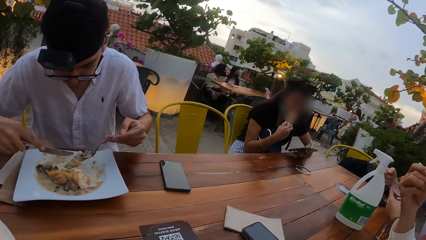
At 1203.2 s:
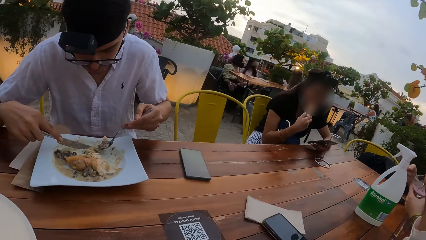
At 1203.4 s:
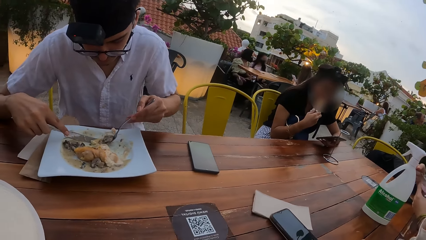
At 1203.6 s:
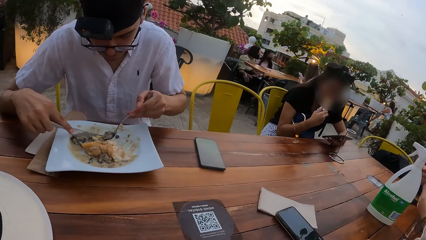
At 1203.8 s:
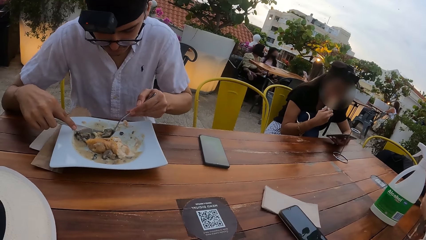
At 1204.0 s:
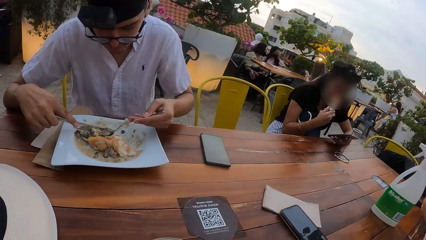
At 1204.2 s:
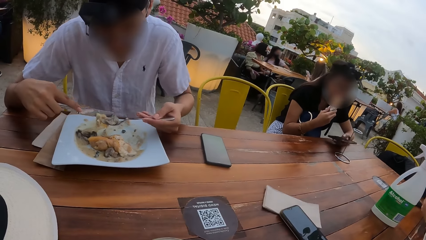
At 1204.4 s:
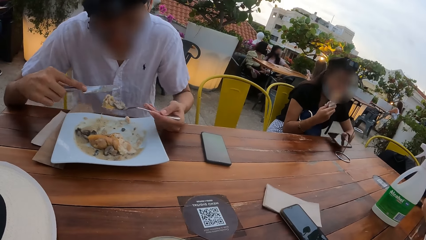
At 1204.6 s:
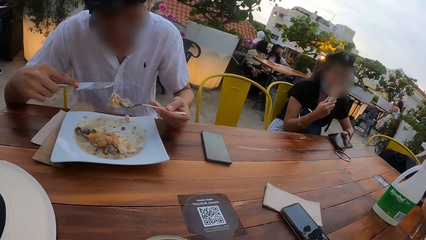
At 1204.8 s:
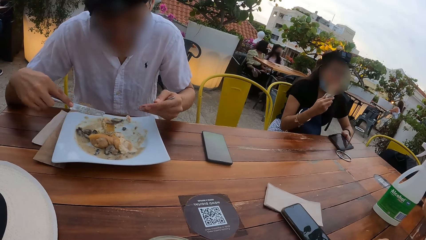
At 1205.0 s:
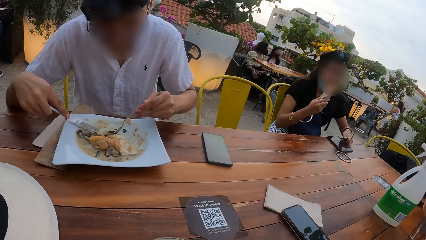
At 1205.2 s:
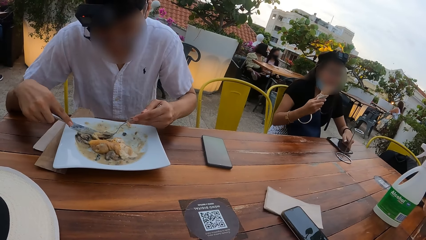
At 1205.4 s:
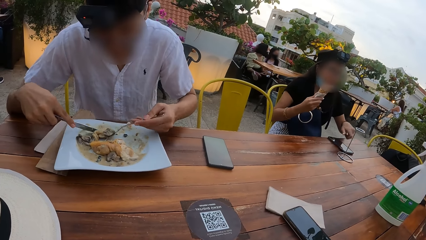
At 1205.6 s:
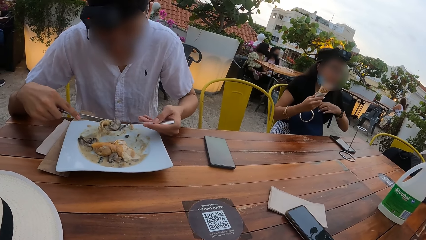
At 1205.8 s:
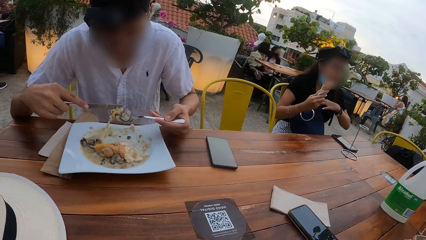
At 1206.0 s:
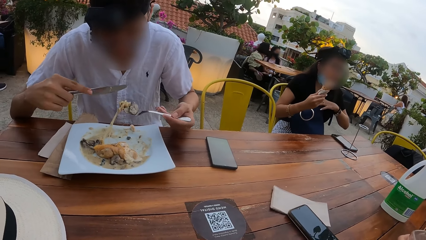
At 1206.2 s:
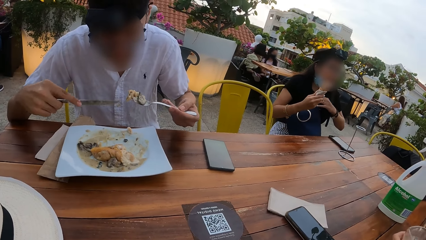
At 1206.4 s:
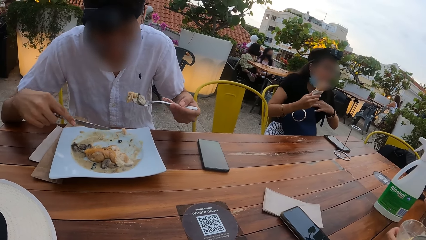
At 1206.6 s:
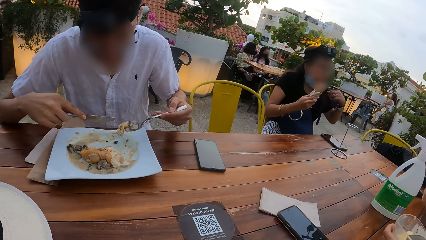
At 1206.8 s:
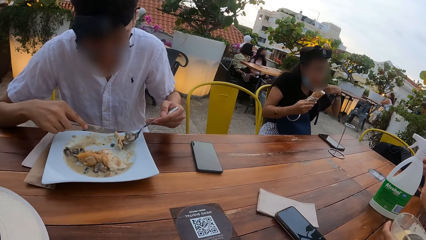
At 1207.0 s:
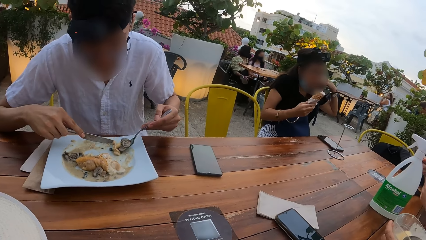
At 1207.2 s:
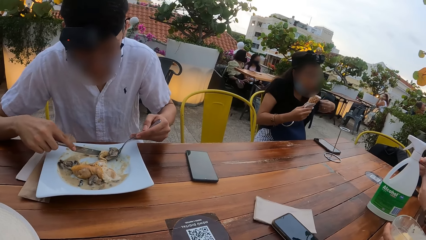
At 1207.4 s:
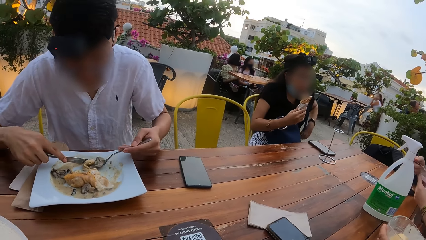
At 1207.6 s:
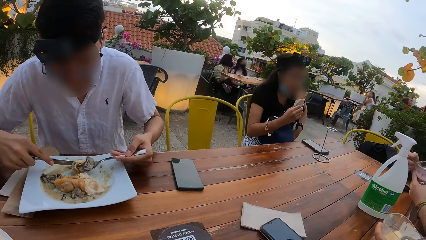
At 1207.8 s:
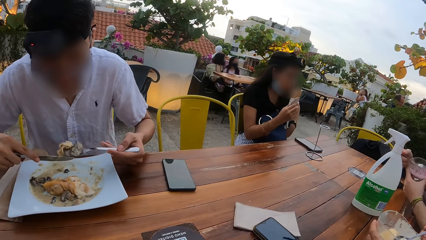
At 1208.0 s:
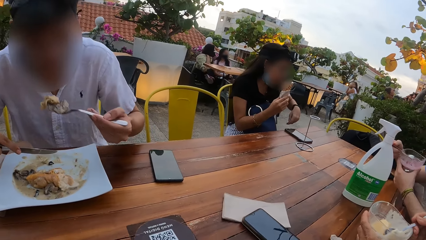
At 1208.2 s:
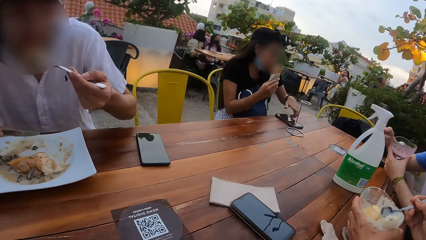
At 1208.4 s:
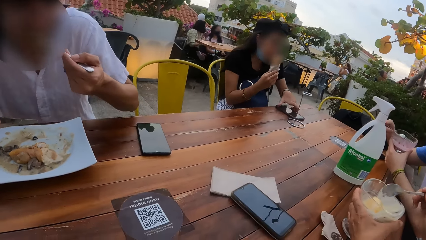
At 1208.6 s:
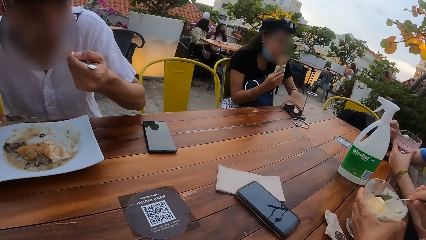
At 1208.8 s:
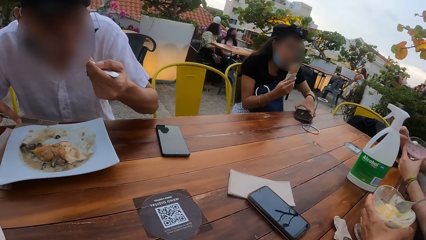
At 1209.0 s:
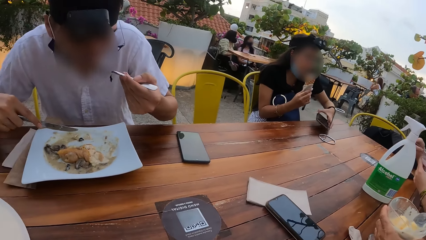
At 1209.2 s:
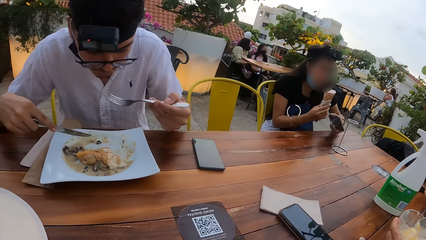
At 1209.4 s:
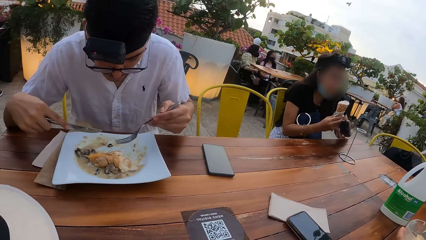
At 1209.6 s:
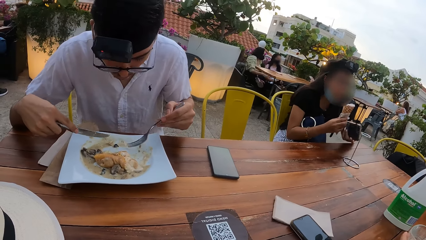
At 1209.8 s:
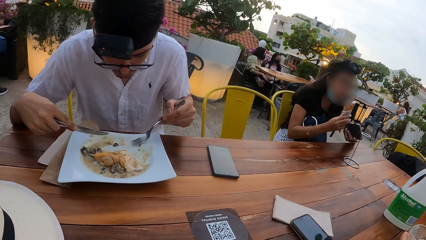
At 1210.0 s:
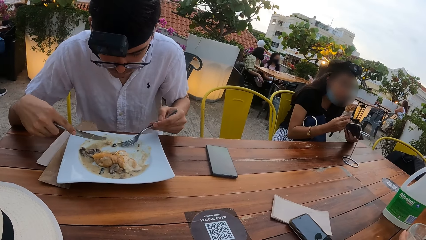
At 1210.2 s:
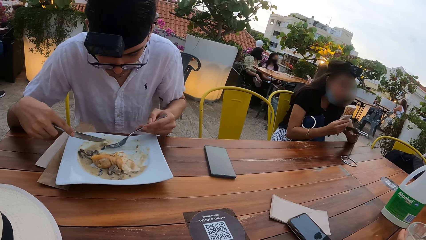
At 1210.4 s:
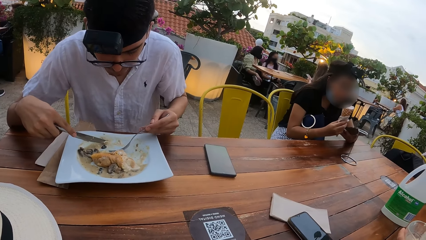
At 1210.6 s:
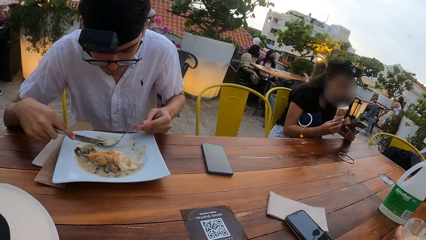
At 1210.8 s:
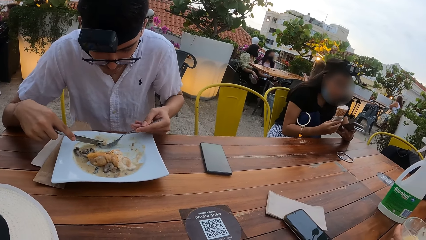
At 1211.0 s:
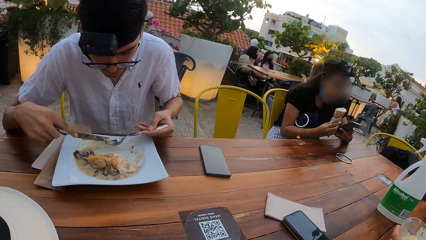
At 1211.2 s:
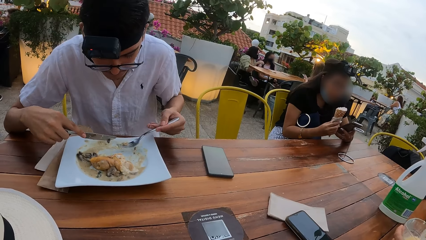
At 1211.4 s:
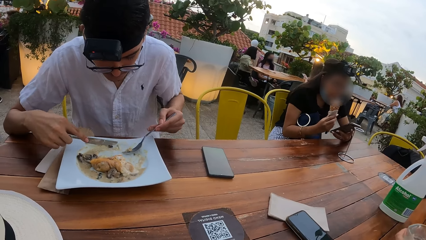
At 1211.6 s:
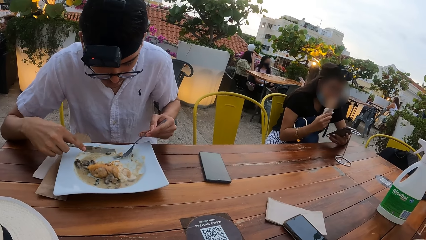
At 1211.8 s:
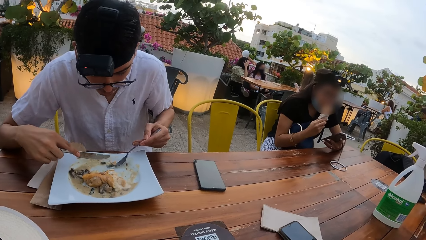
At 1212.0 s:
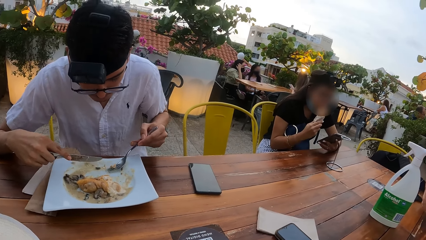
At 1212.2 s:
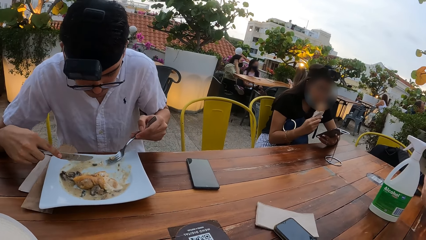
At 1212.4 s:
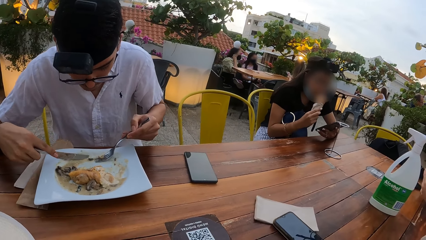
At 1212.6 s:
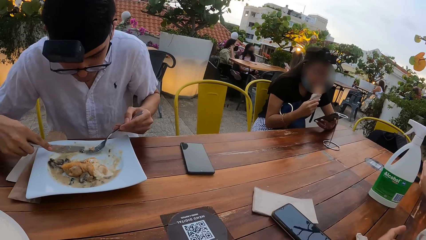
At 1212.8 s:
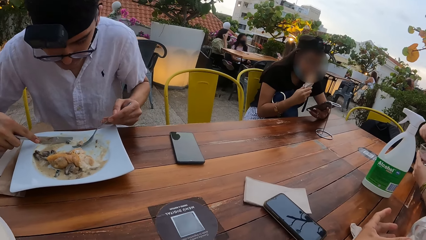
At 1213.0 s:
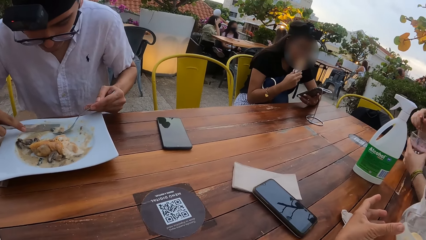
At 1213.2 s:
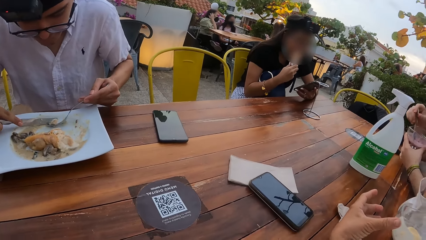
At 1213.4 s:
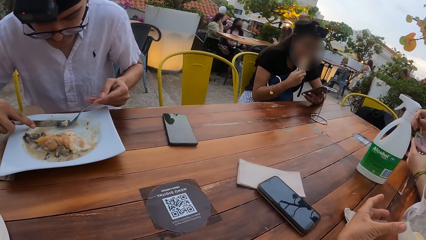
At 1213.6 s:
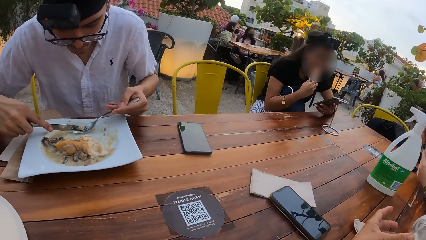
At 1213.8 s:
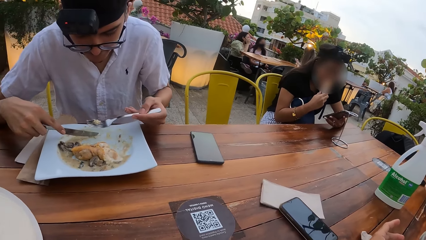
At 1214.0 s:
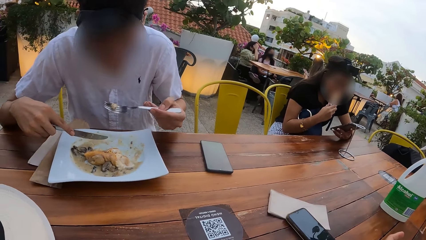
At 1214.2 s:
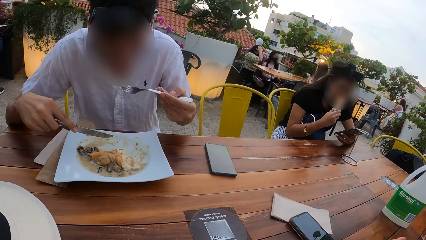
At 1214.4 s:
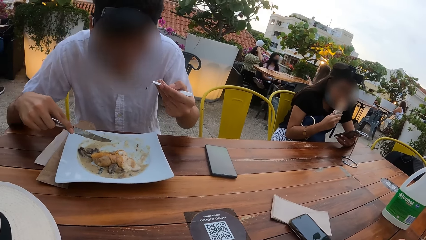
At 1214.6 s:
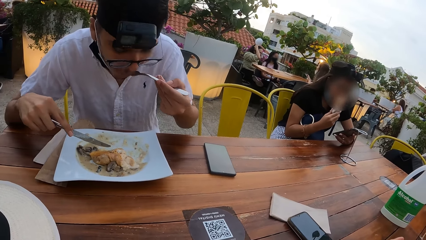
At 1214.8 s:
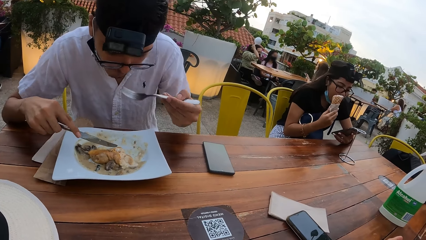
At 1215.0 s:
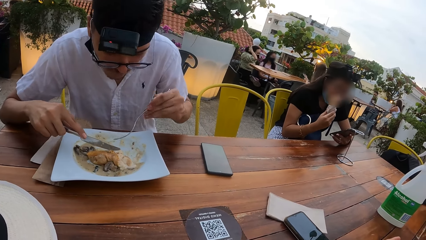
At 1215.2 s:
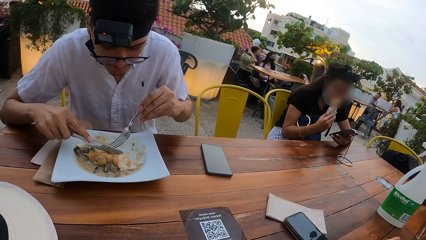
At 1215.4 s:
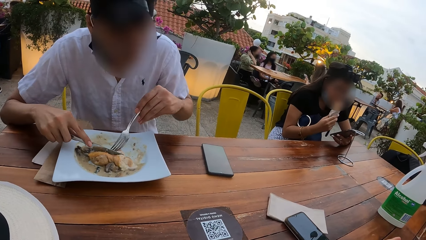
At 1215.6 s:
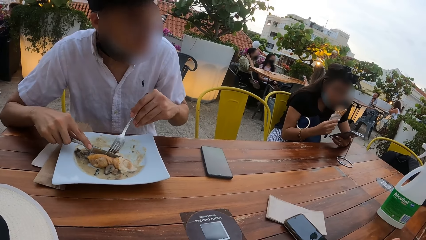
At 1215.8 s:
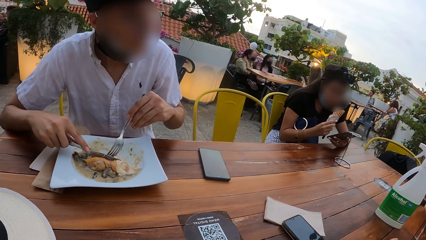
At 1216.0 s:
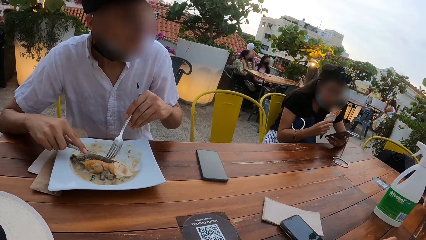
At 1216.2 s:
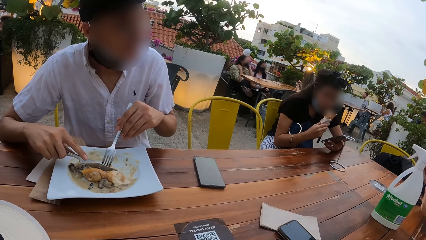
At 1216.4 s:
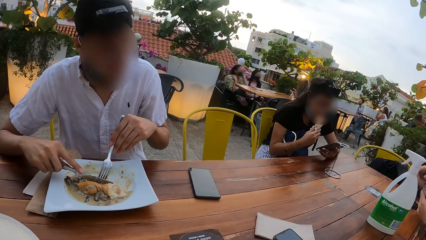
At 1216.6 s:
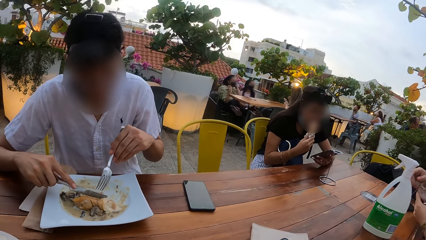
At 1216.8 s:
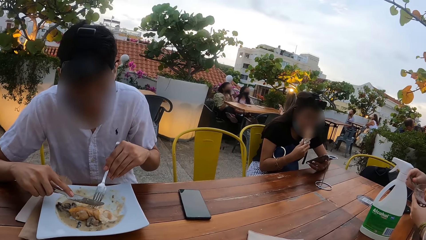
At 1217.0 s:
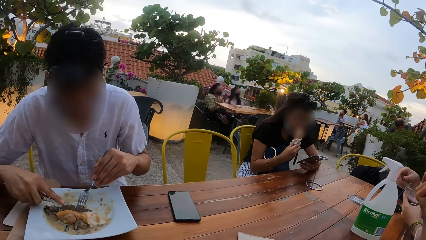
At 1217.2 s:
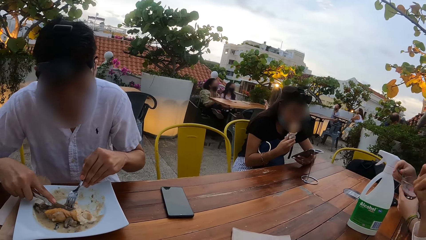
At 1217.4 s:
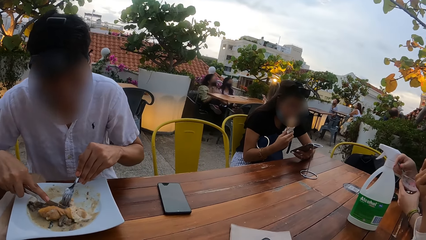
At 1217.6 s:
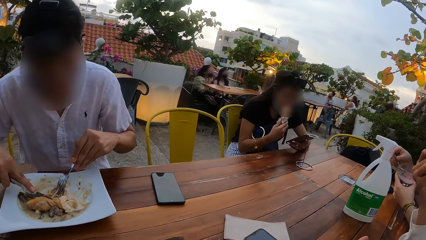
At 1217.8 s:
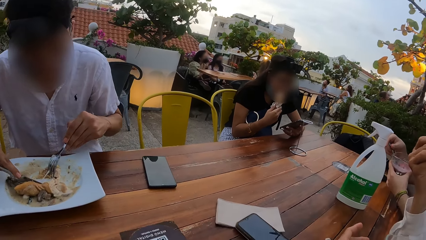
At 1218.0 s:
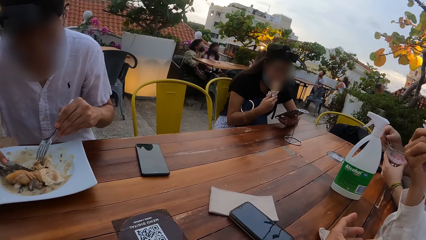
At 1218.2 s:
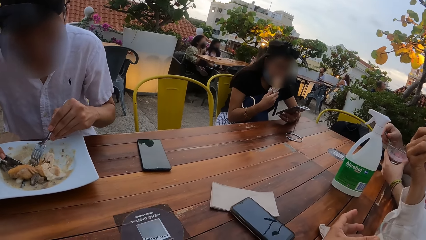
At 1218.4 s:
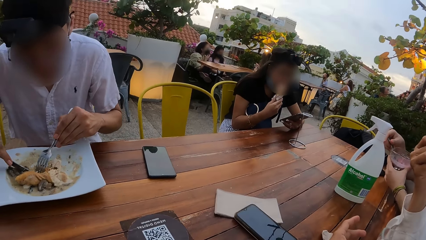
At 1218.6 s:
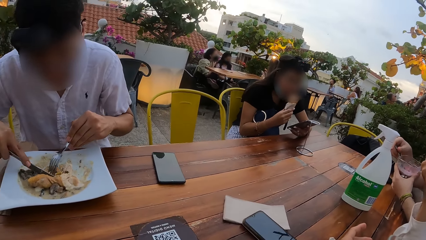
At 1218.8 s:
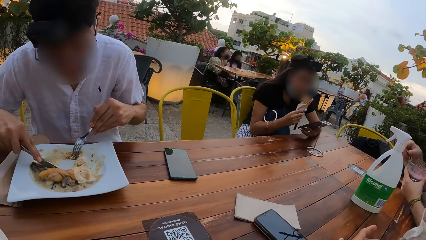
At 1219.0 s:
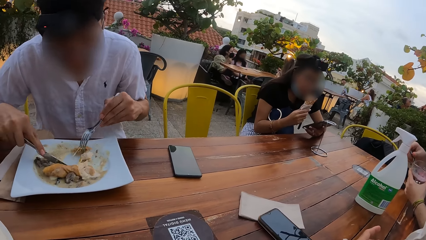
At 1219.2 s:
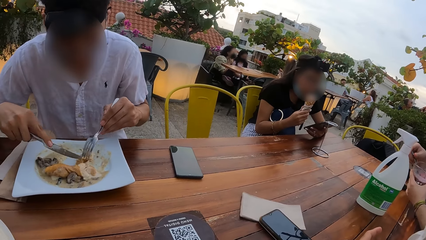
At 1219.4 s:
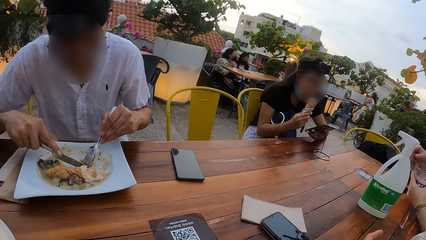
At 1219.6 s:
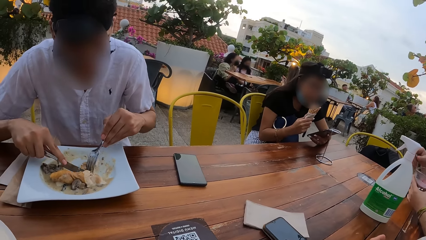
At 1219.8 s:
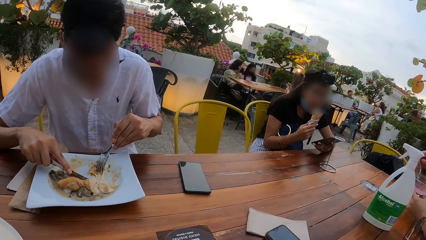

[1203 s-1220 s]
The woman drops the mobile phone in her left hand on the table. The woman adjusts her shirt with her left hand. The woman picks up the mobile phone from the table with her left hand. The woman operates the mobile phone in her left hand.
